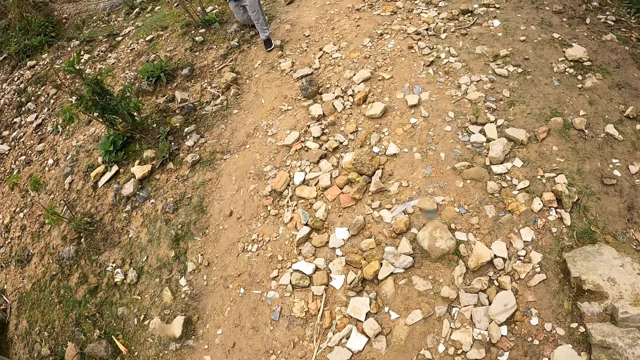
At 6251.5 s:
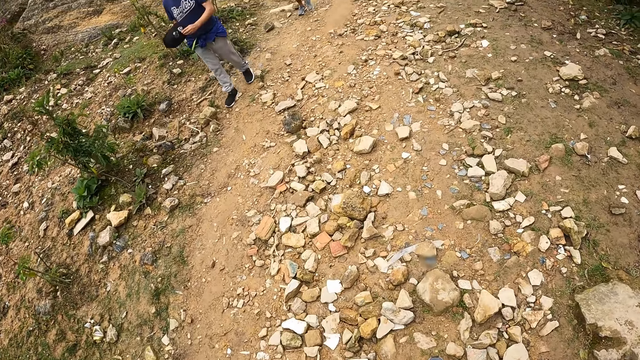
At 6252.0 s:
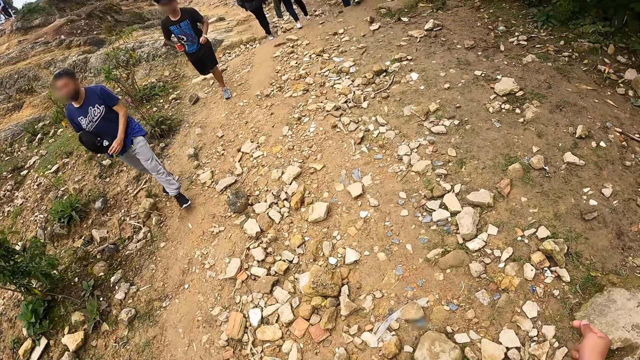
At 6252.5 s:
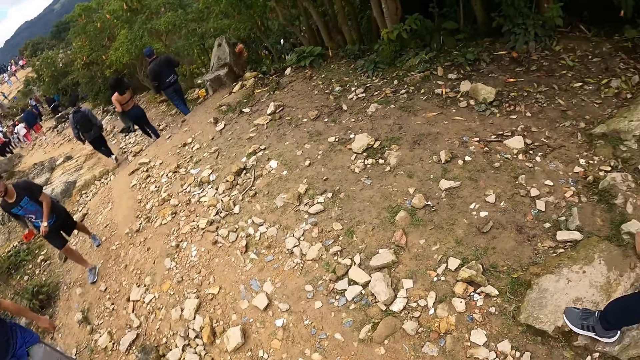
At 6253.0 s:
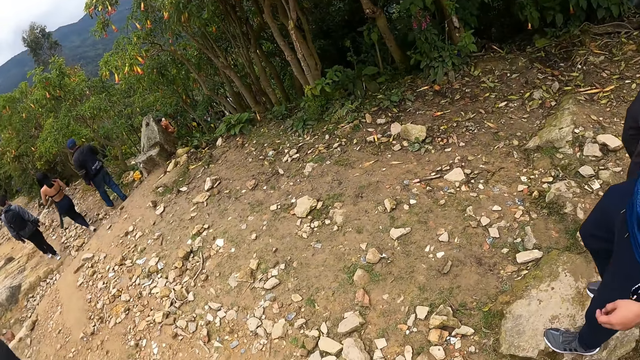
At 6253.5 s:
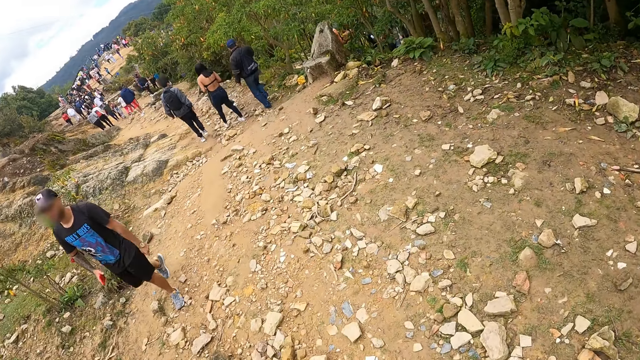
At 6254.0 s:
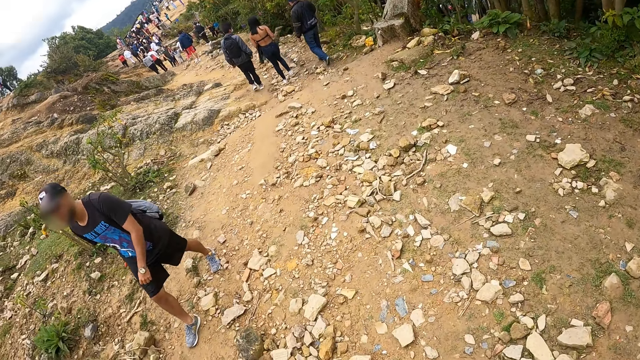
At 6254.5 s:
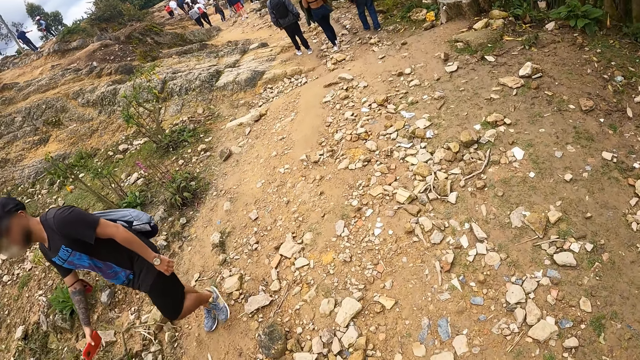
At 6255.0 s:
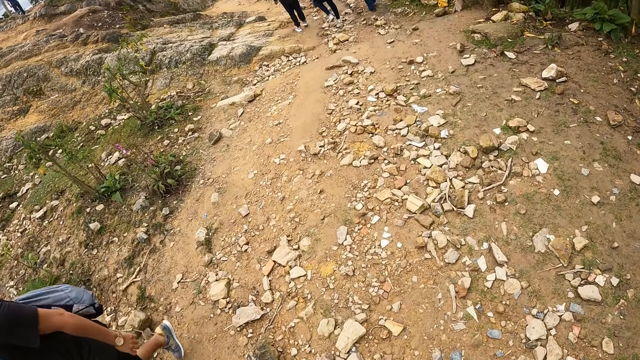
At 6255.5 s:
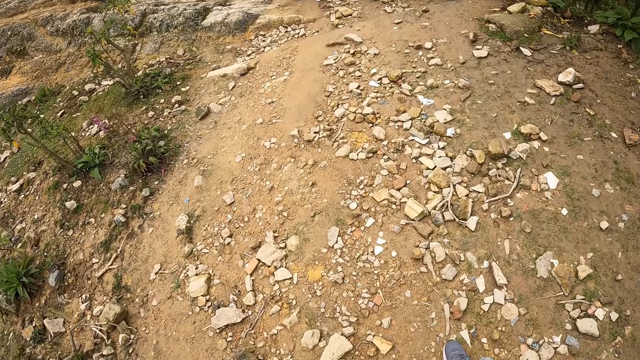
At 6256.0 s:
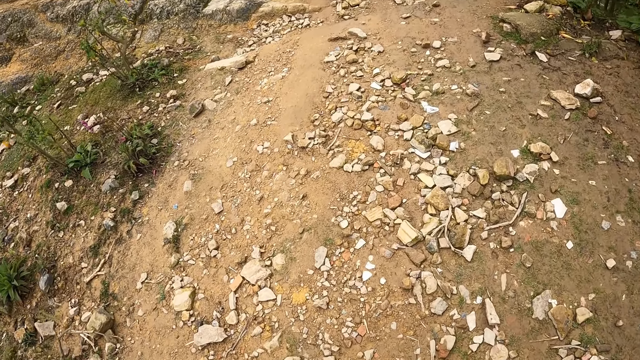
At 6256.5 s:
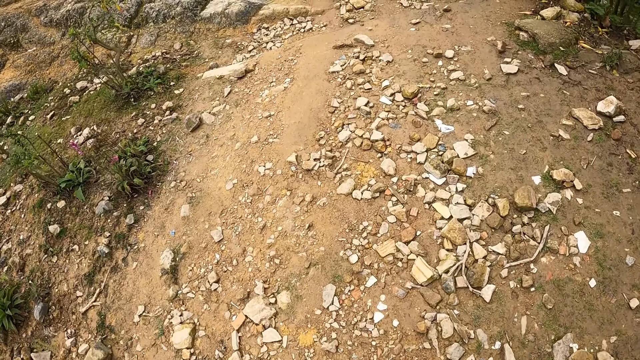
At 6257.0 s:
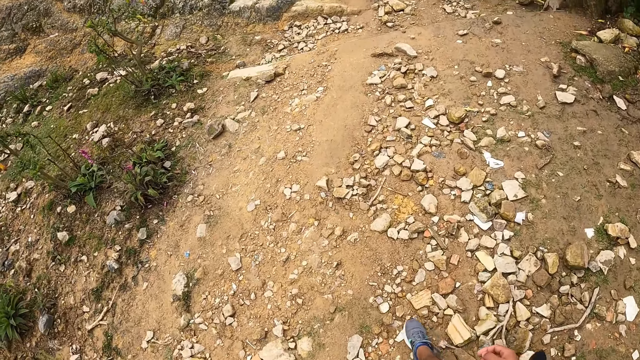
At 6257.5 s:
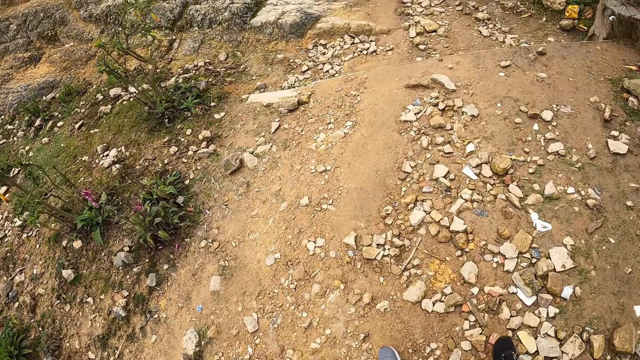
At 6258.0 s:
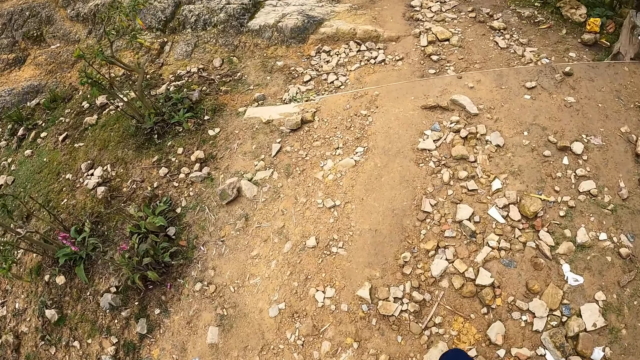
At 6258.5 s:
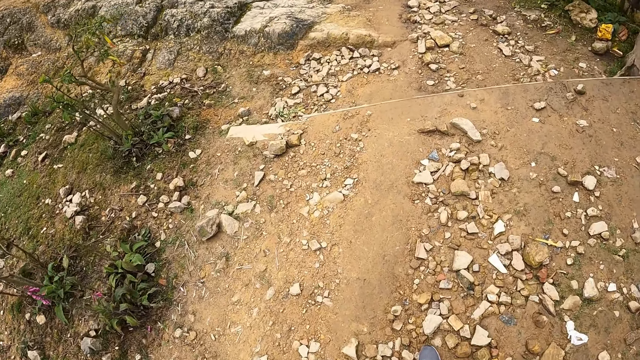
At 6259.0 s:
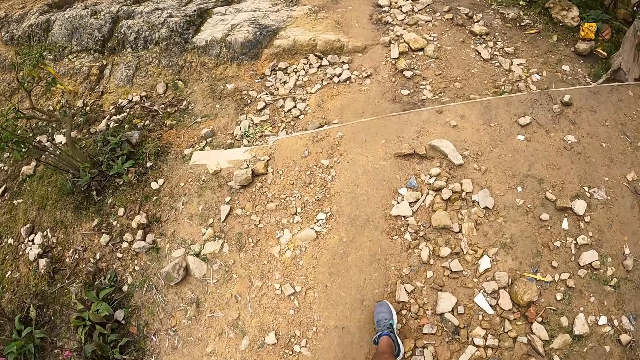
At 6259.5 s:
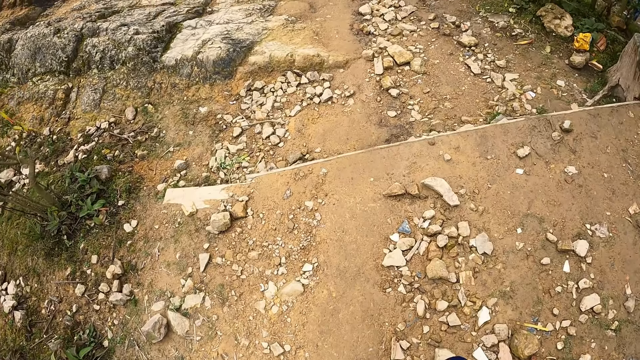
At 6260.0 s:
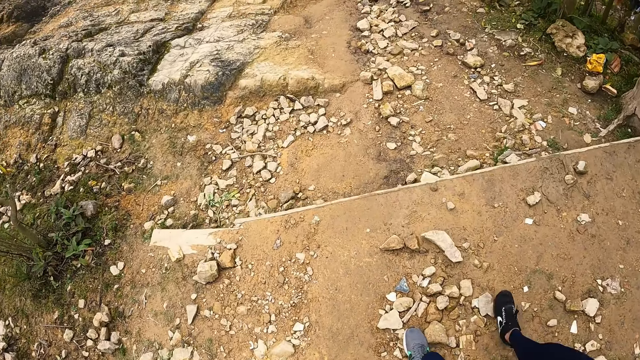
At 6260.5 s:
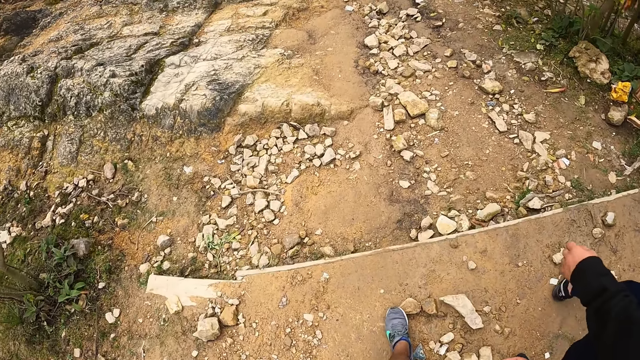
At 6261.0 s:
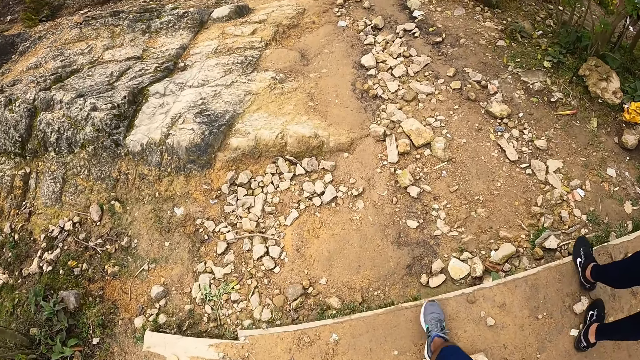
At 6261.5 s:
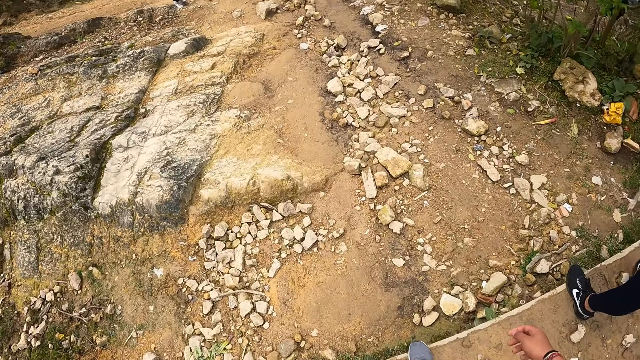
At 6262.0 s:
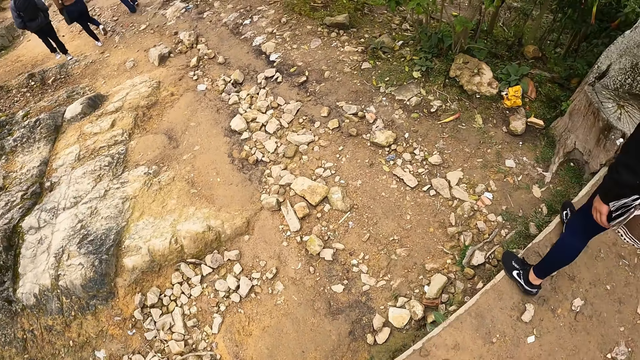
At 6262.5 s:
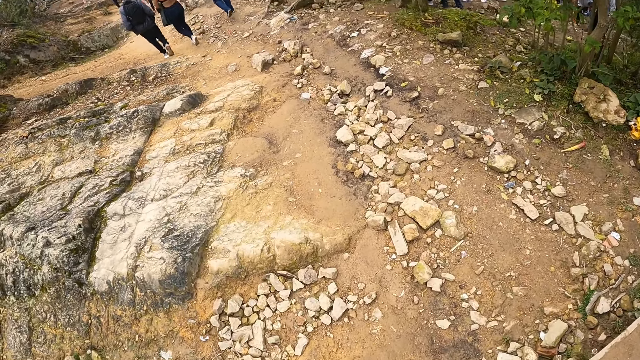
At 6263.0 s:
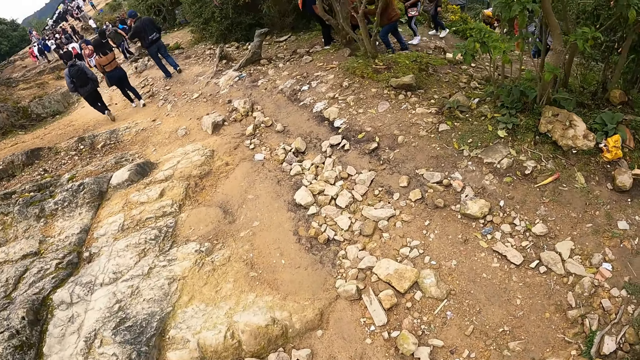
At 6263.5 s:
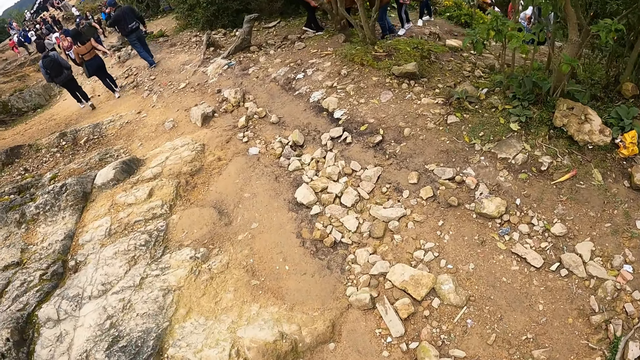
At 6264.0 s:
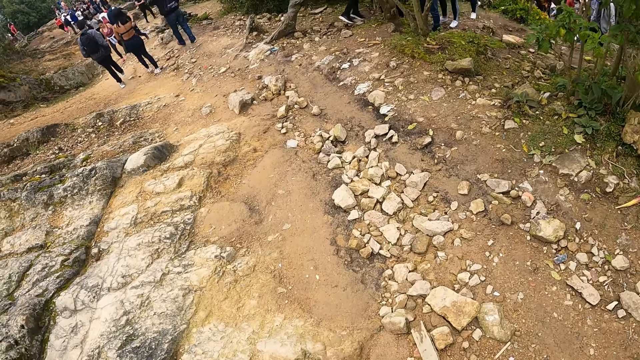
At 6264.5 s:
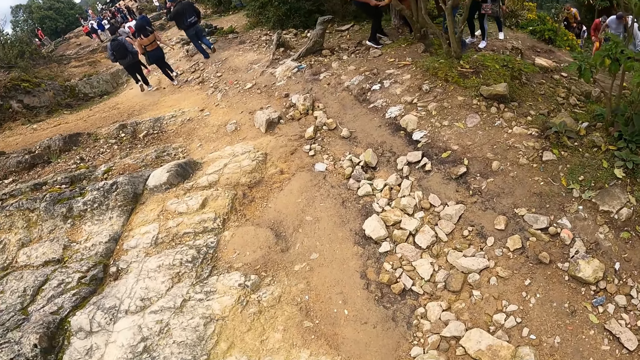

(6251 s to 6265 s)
The camera wearer walks around the compound with a man. They look at the ground.

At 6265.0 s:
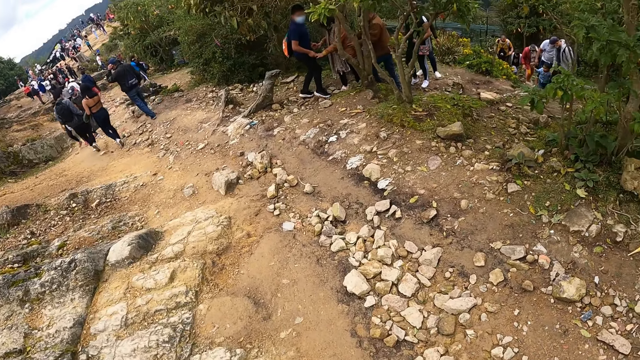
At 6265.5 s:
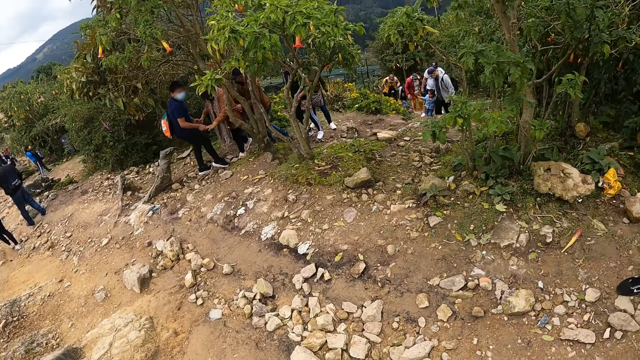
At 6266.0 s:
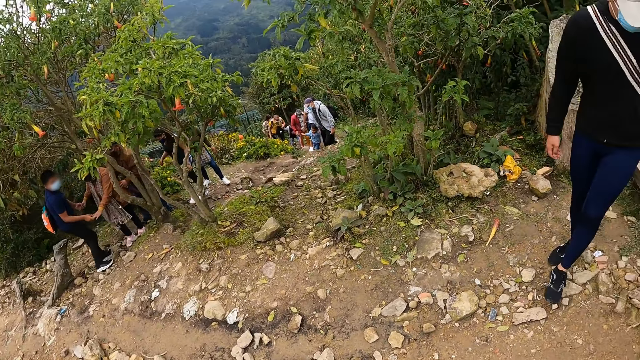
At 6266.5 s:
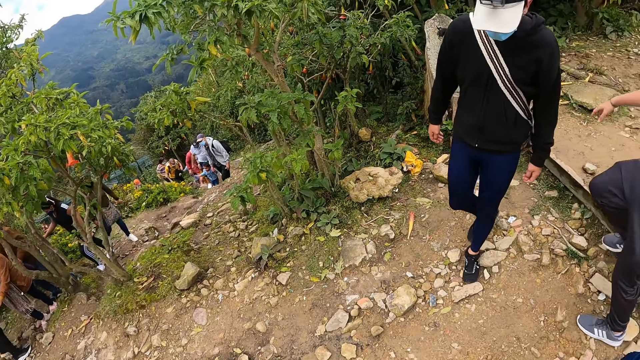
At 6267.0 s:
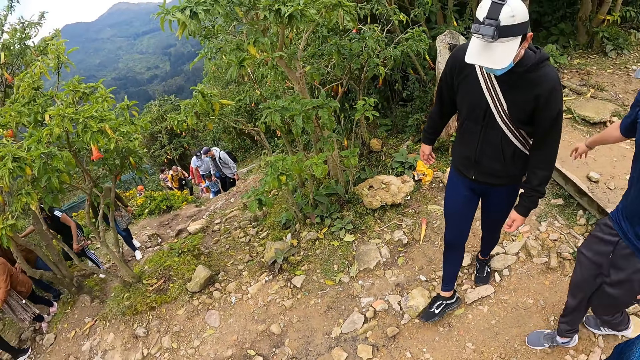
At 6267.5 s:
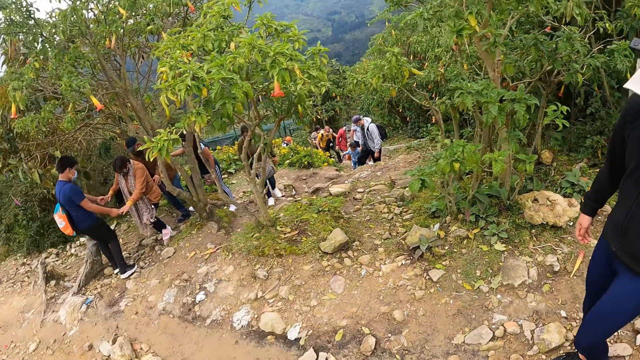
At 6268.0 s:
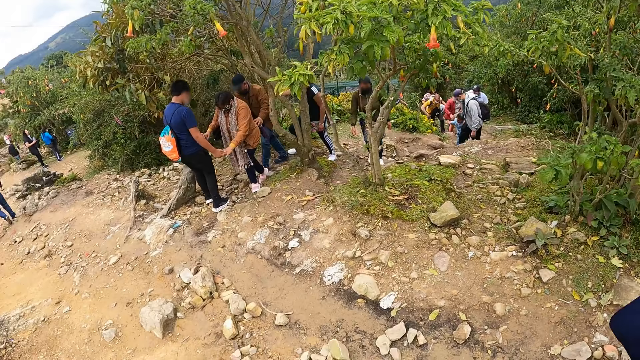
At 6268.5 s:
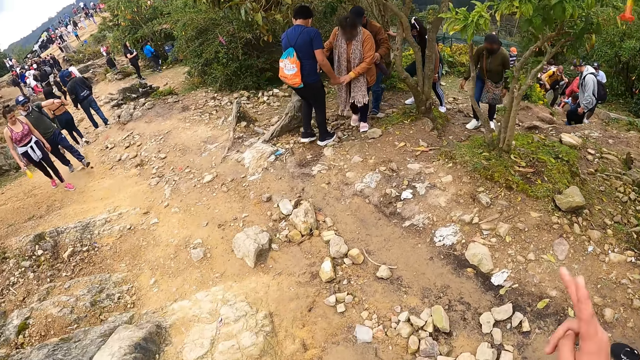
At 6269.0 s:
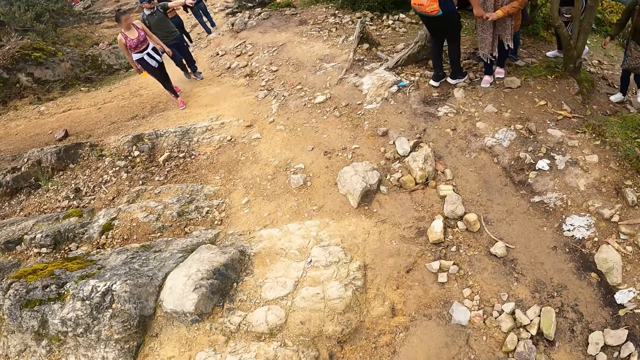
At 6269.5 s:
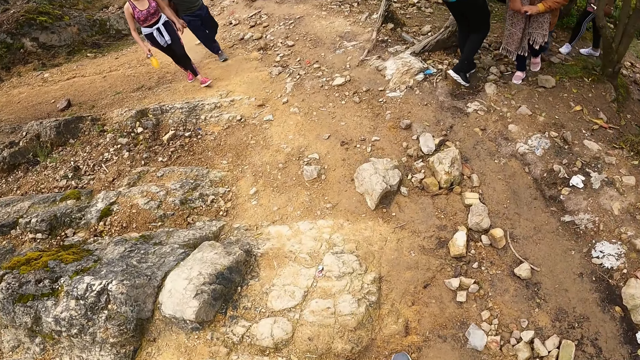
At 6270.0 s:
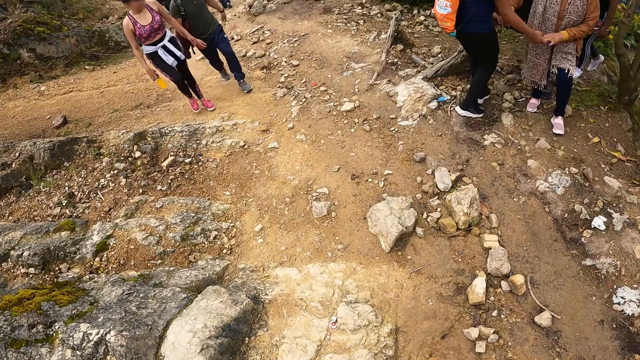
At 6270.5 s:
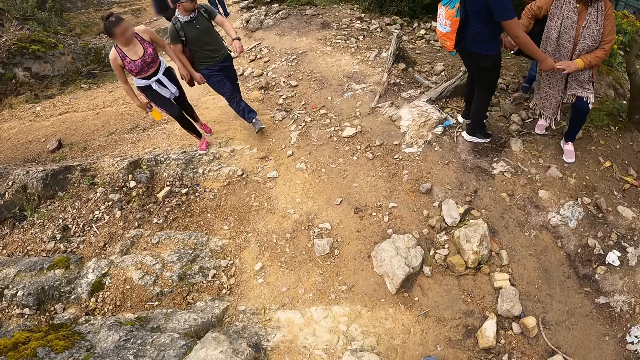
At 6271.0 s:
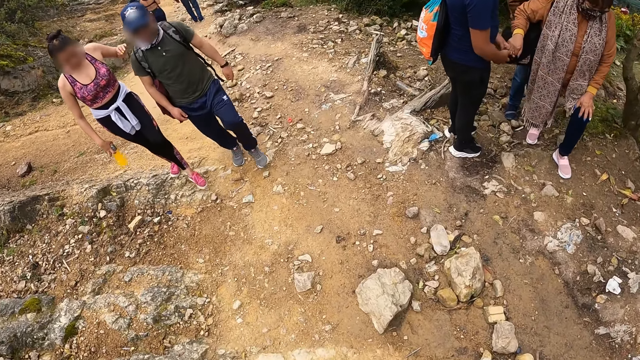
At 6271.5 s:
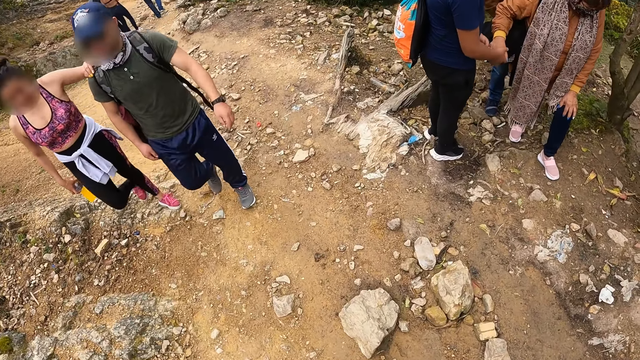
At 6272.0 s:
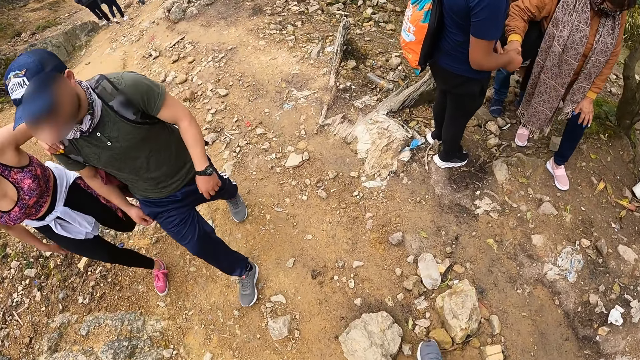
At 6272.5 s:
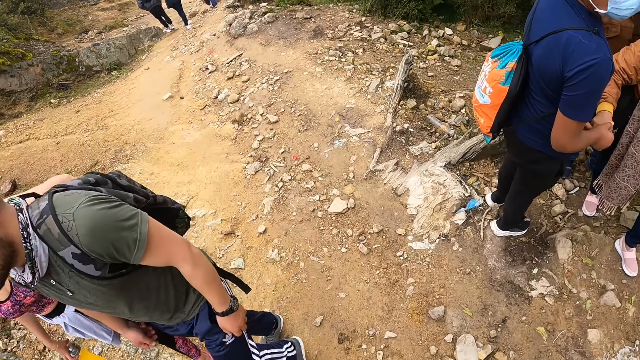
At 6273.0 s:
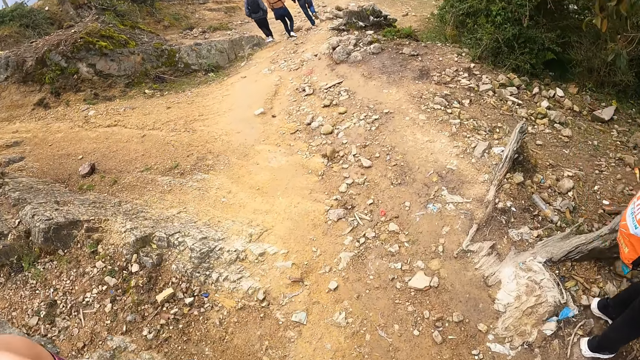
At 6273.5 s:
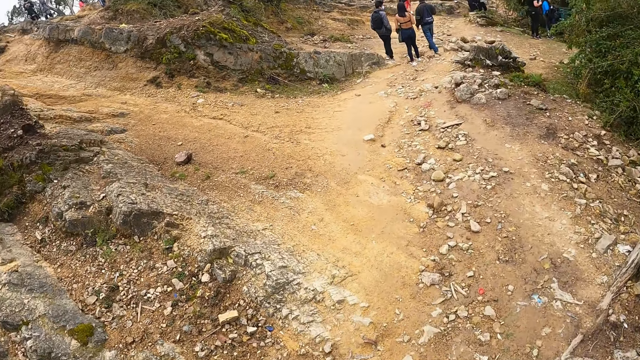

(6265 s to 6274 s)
The camera wearer converses with a man.
